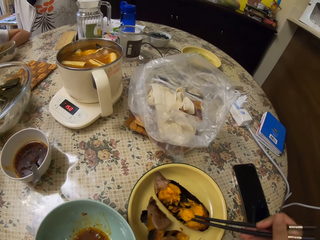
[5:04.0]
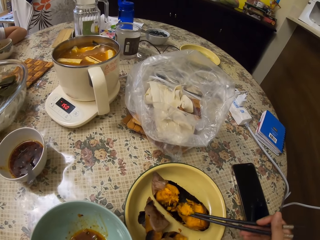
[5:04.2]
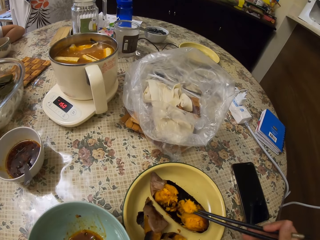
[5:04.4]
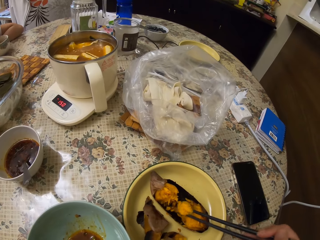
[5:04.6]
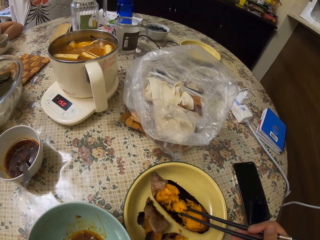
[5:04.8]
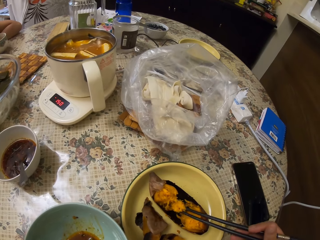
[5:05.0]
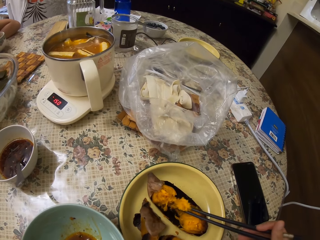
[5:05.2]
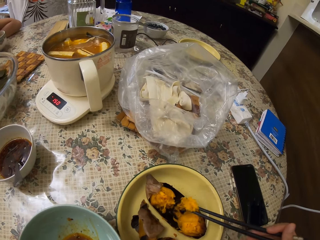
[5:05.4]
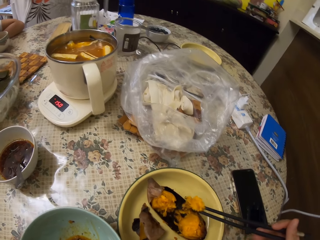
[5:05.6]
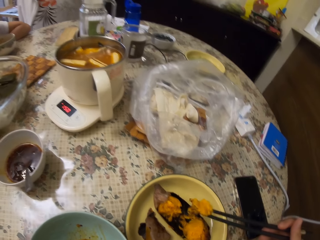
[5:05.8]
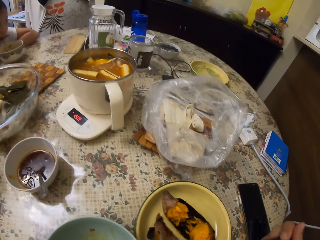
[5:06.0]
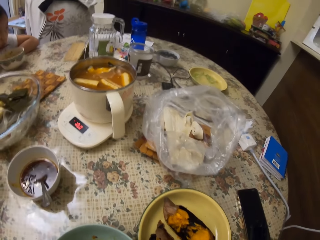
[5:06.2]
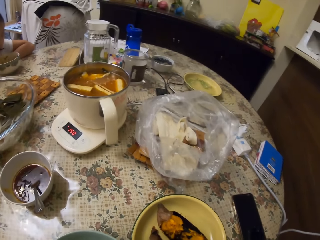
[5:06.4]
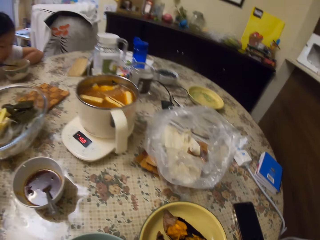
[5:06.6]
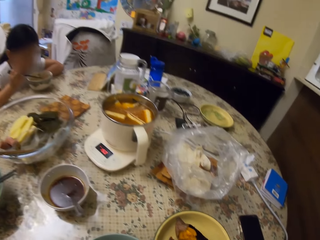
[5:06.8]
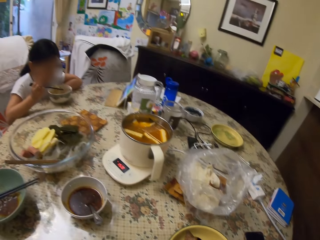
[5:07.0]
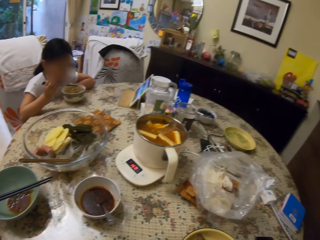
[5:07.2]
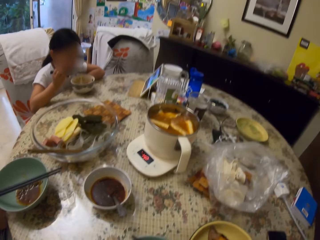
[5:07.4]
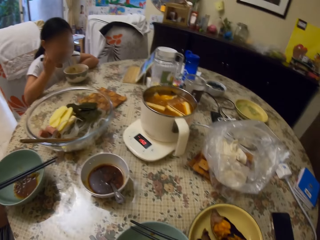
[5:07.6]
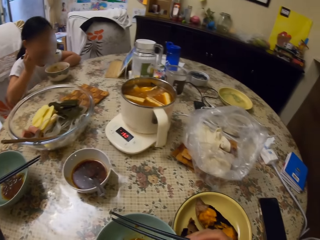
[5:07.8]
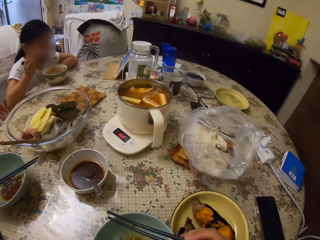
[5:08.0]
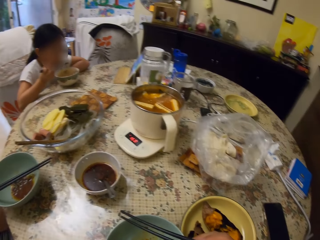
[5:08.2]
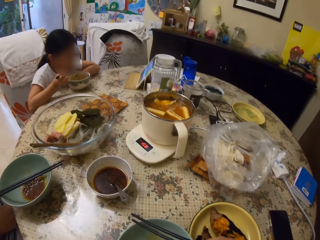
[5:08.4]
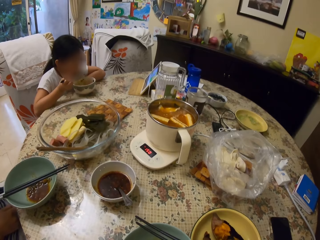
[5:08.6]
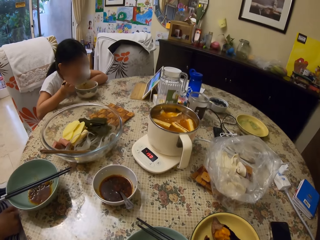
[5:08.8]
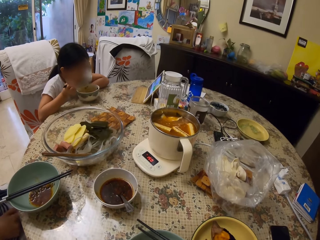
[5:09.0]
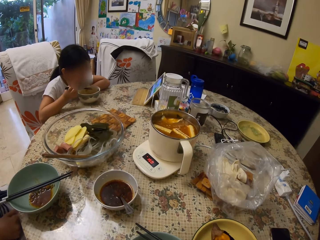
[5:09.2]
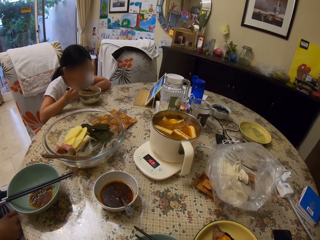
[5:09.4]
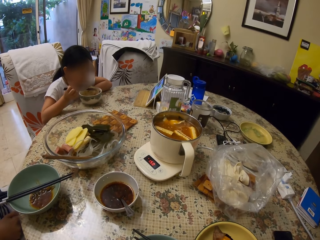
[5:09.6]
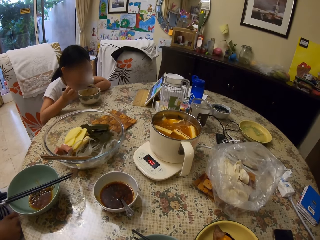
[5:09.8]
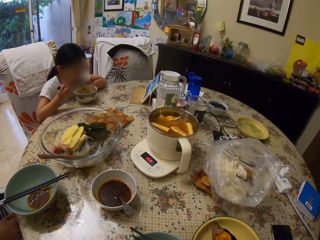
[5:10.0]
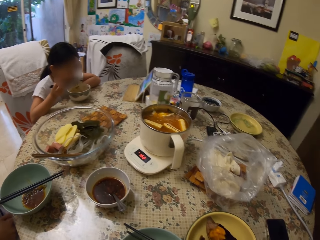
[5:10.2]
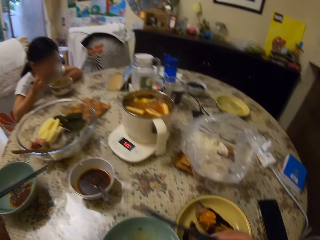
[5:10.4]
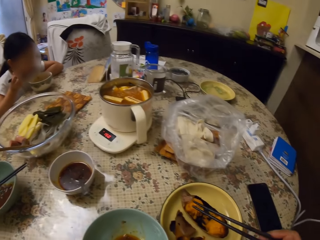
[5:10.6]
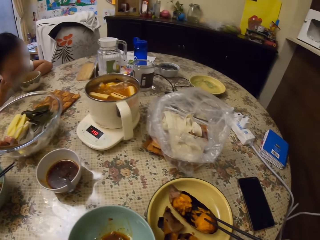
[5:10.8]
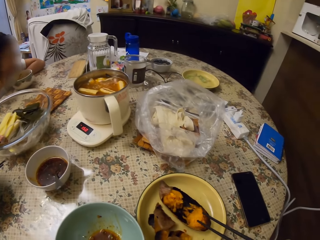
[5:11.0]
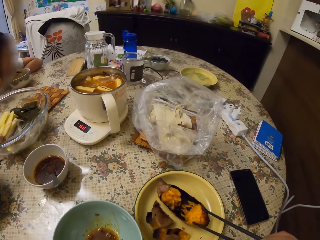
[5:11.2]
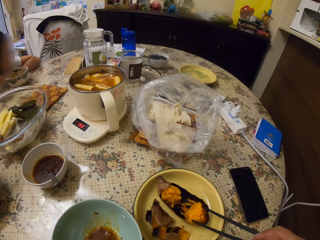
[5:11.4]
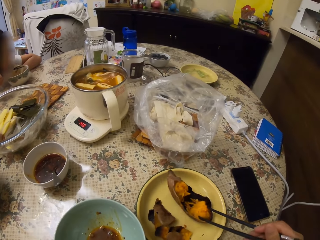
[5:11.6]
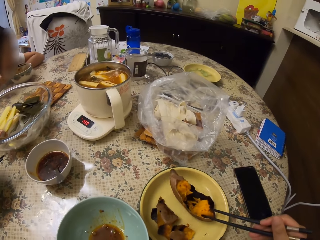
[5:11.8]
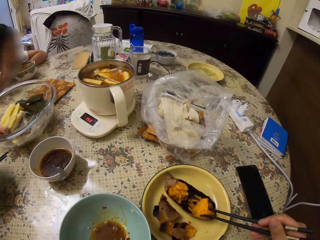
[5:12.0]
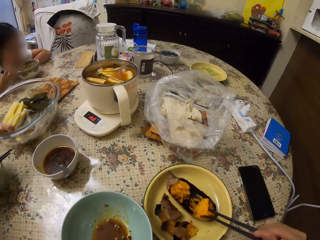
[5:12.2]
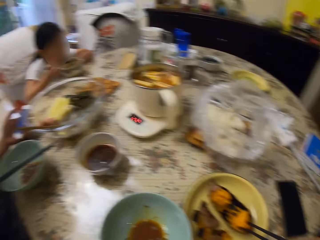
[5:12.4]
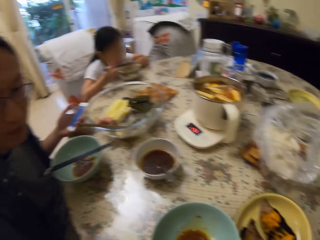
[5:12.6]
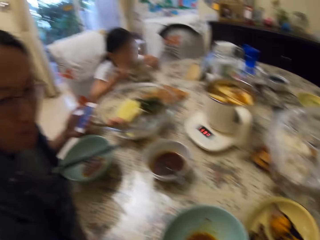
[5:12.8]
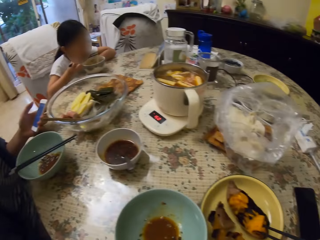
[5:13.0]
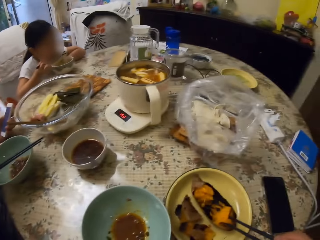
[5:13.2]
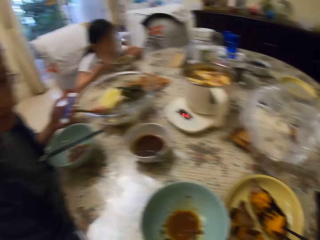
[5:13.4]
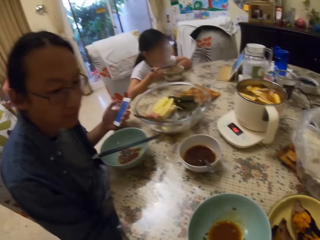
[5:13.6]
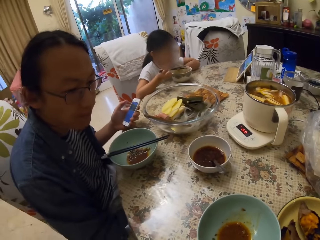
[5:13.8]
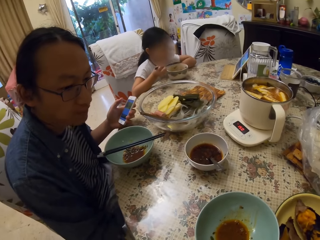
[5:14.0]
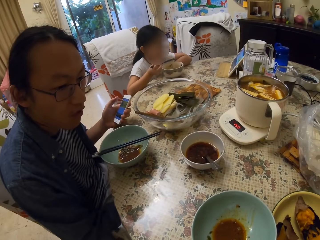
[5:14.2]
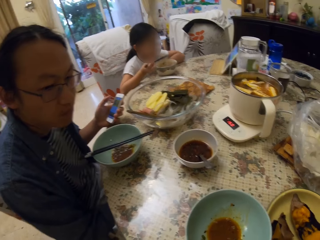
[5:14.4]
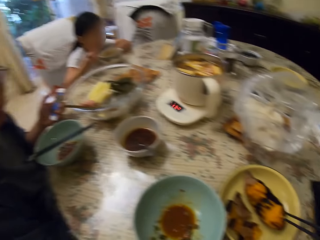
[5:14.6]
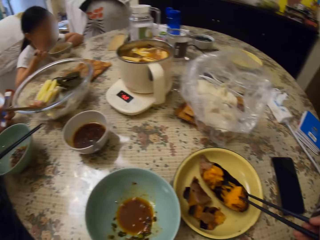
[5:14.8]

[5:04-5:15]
The camera wearer puts the eggplant in the mouth. They look around. A girl picks something in a bowl with chopsticks. The girl bites something. A man looks around. The camera wearer scoops the eggplant with chopsticks. They look around. The man holds a mobile phone.

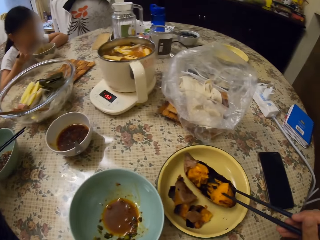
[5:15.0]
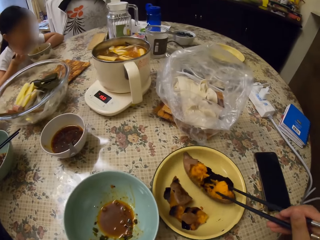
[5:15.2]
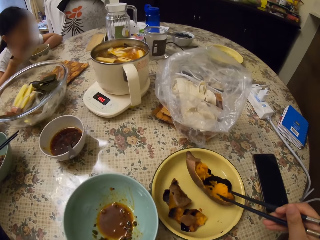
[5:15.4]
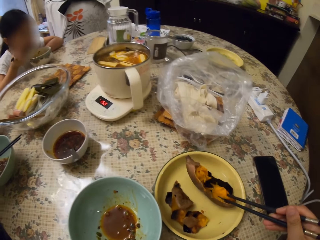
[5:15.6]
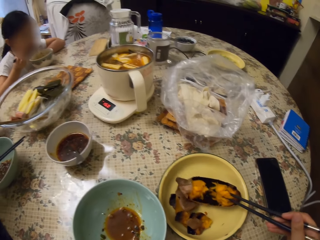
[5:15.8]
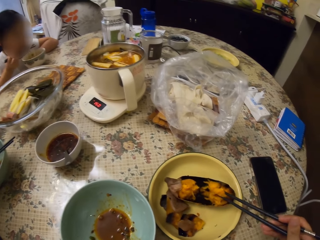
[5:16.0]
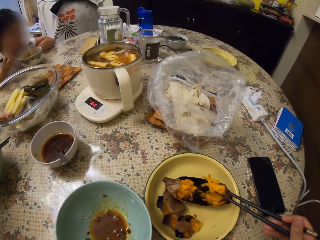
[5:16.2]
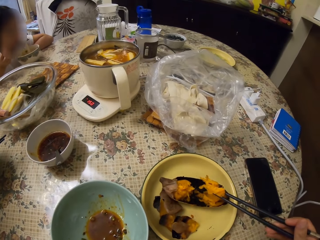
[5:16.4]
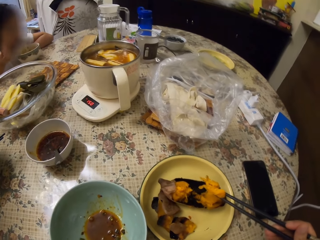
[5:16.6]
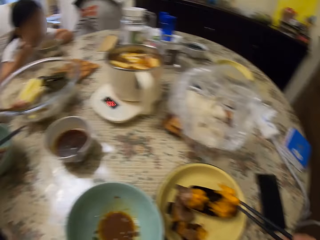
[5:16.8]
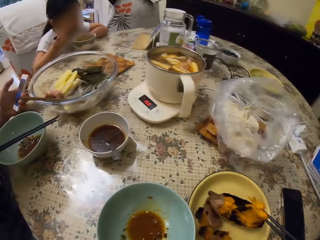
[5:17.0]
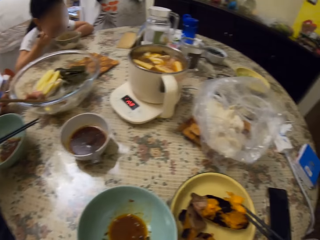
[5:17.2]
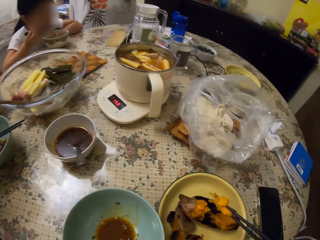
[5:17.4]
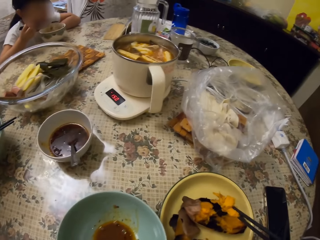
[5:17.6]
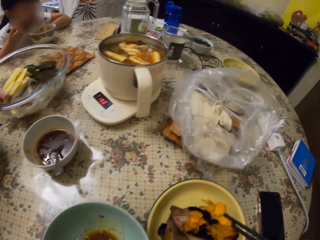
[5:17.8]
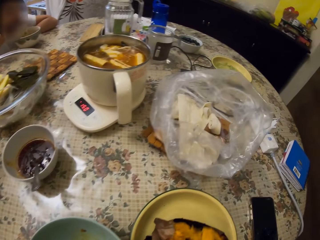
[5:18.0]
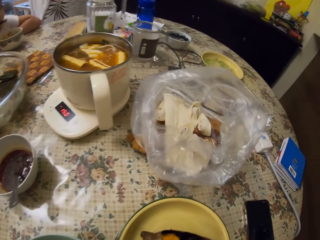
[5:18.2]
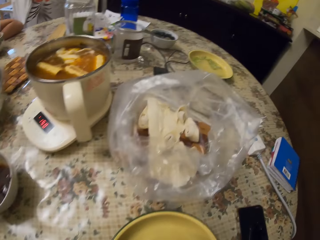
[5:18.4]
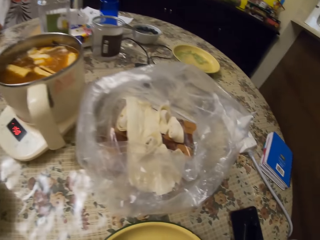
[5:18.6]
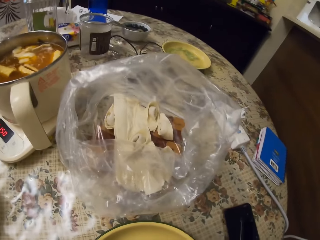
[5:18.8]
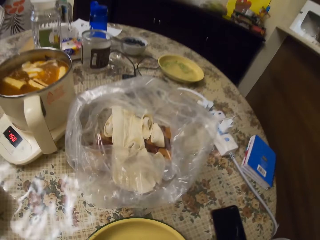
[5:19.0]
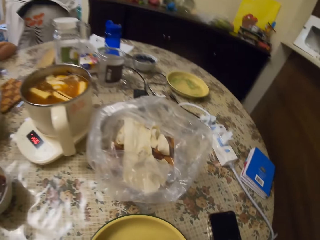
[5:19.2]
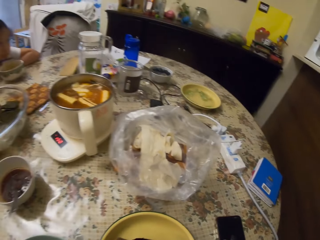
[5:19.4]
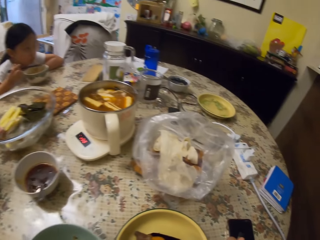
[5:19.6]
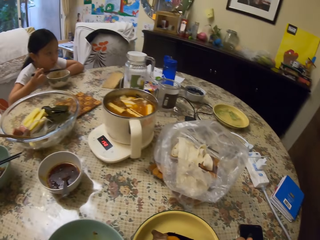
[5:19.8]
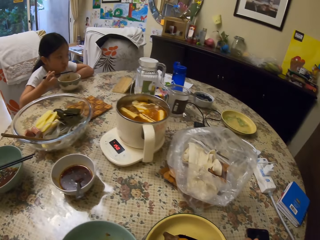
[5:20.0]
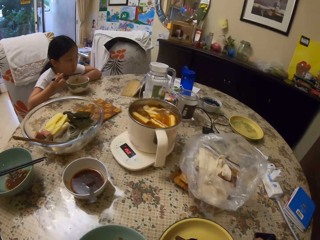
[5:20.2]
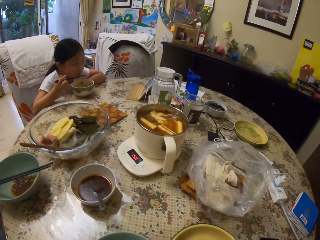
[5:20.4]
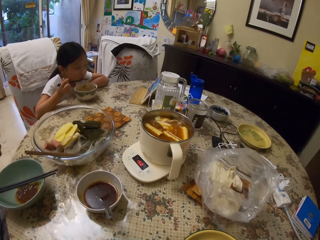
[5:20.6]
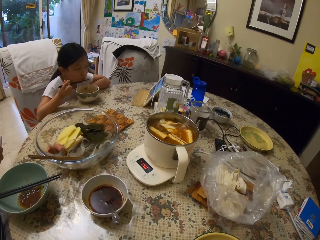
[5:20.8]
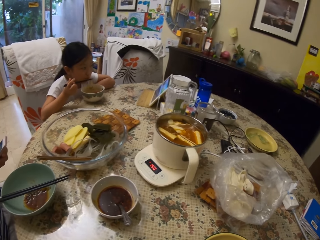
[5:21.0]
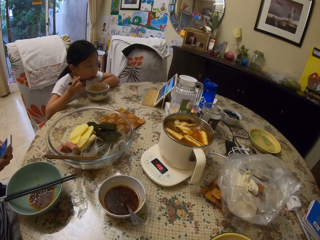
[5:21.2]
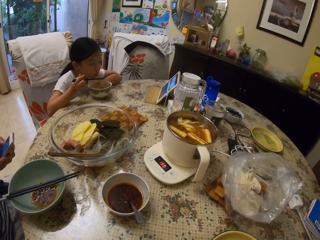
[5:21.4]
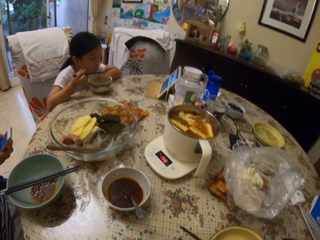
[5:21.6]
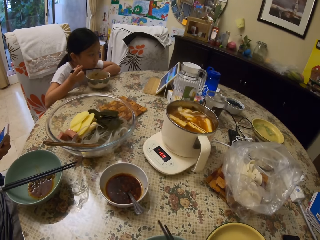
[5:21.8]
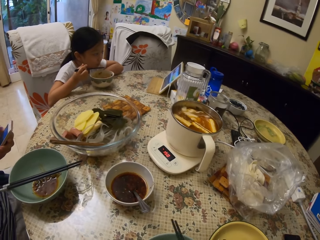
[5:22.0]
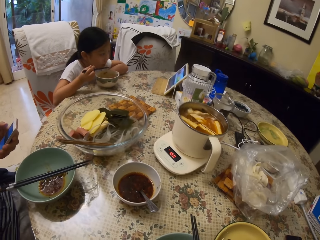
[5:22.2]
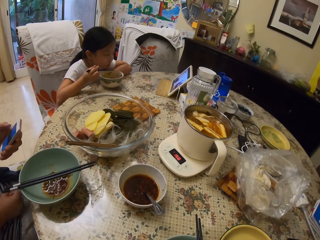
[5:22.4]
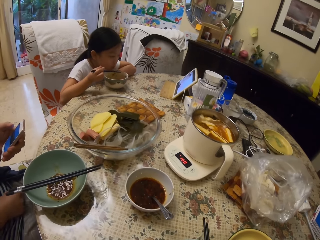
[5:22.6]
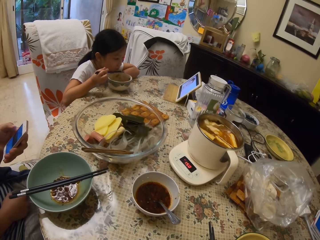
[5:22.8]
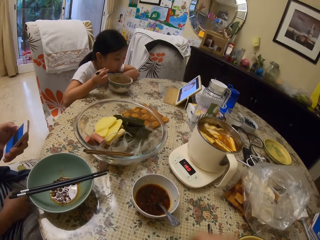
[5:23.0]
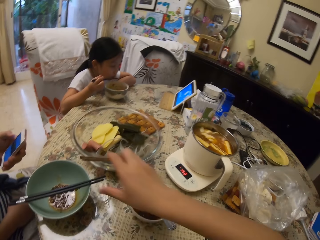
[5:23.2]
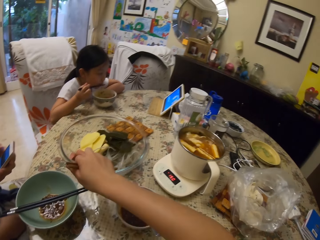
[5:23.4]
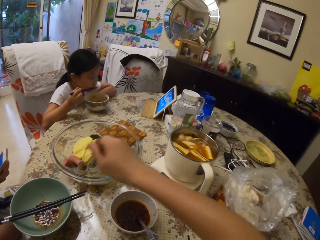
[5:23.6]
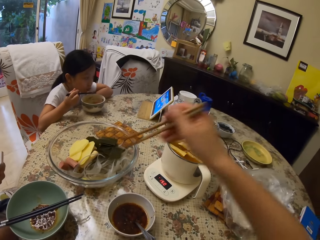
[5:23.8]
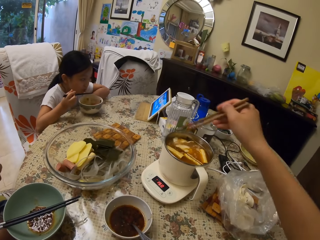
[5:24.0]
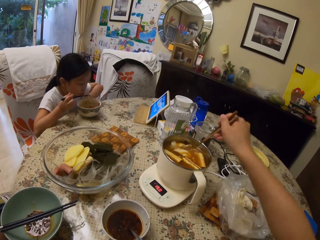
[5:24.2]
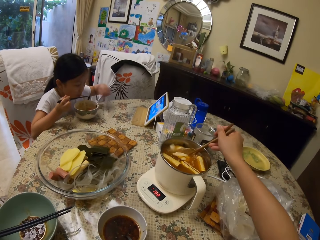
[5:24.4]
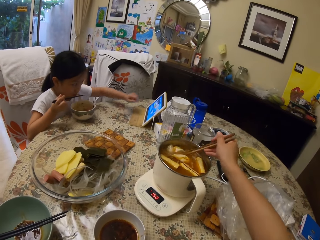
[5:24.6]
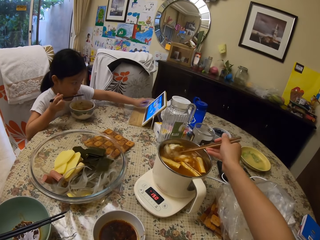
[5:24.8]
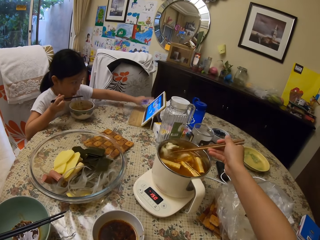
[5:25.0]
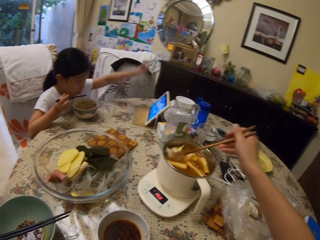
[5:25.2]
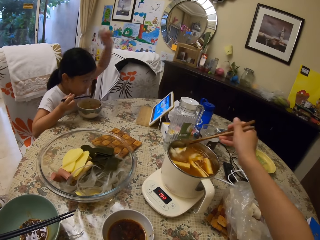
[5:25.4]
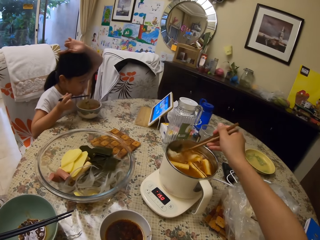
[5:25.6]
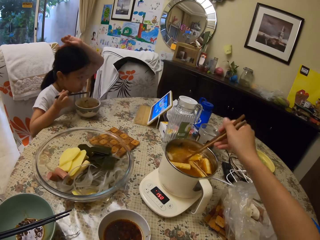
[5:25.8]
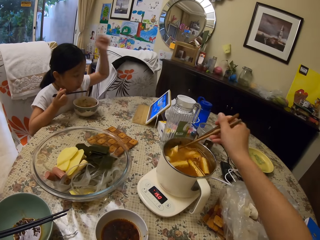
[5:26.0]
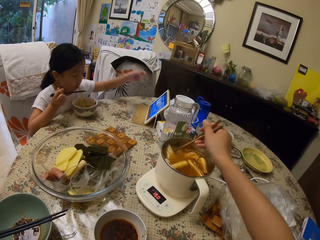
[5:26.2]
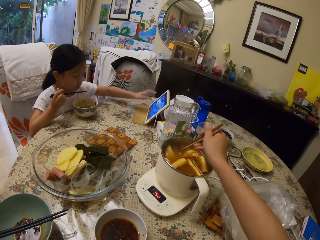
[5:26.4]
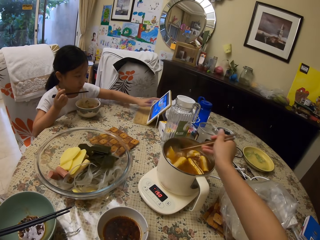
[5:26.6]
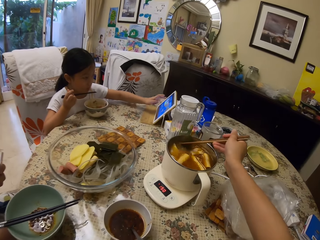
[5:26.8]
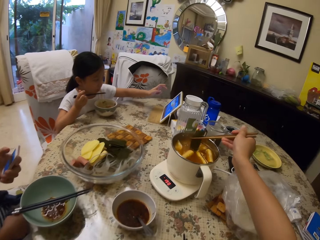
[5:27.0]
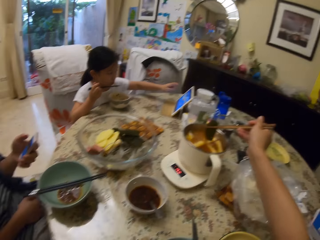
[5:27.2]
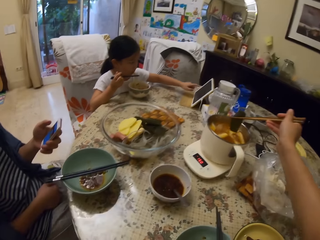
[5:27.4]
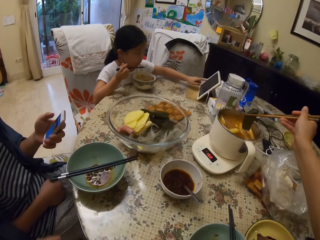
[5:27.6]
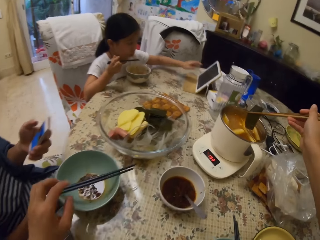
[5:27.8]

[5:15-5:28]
A girl bites something. The camera wearer scoops the eggplant with chopsticks. A man holds a mobile phone. The camera wearer puts the eggplant in the mouth. The girl eats something. The camera wearer looks around. The man holds the mobile phone. The camera wearer puts the chopsticks on a bowl. They pick the chopsticks from the dish. They stir something in a pot with the chopsticks. The girl operates an iPad. The camera wearer turns the food using the chopsticks. The girl puts a hand on the head. The girl operates the iPad. The camera wearer picks something in the pot with the chopsticks. The man holds the mobile phone.
